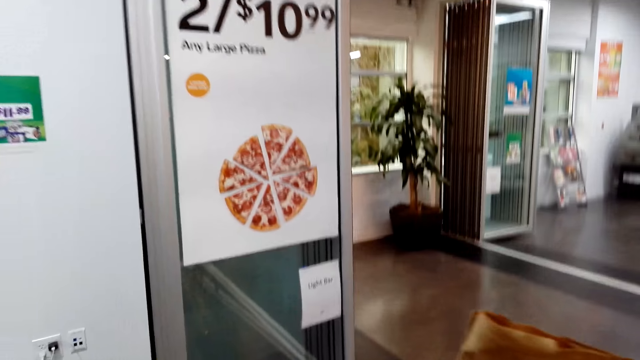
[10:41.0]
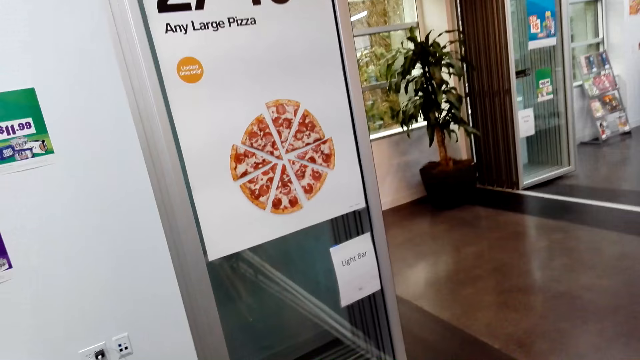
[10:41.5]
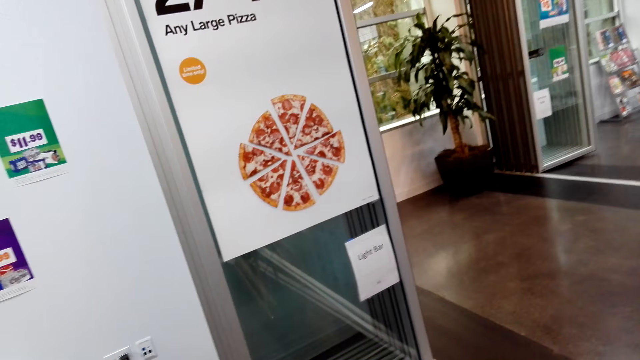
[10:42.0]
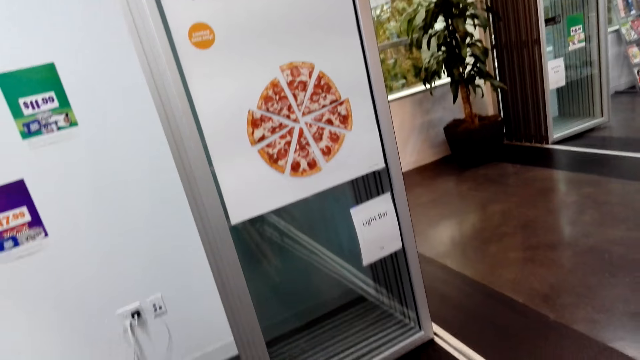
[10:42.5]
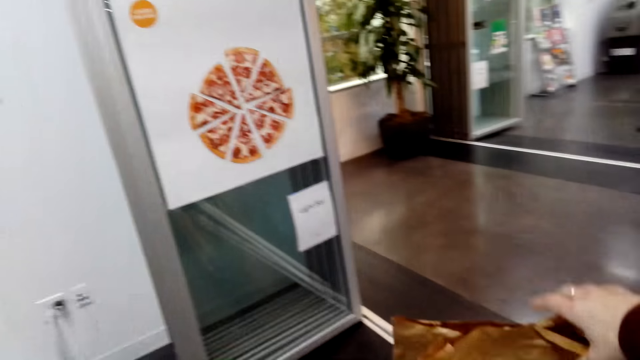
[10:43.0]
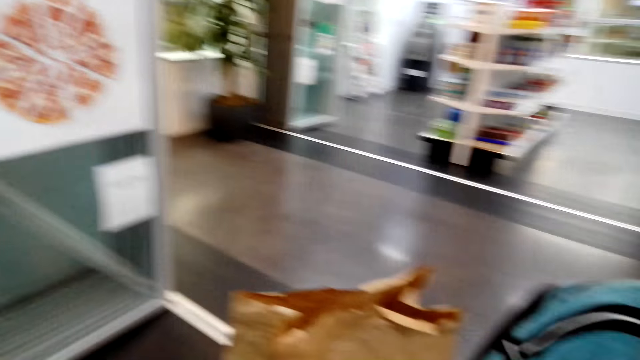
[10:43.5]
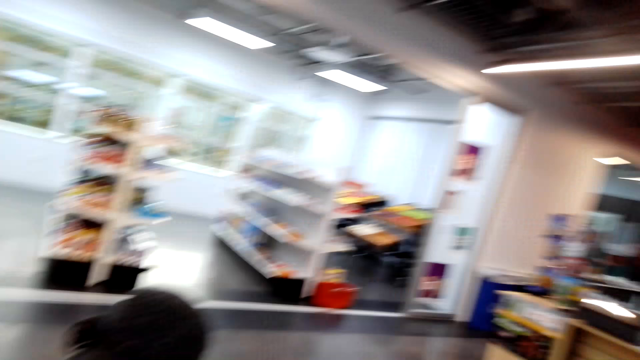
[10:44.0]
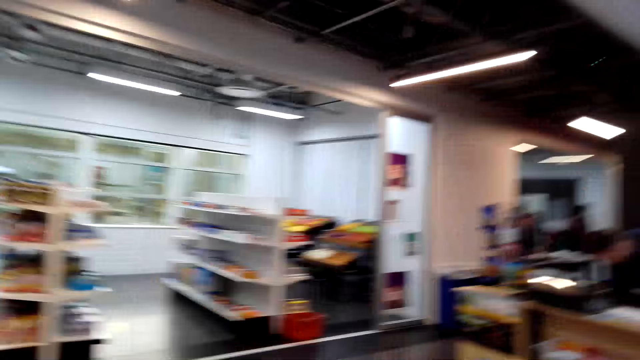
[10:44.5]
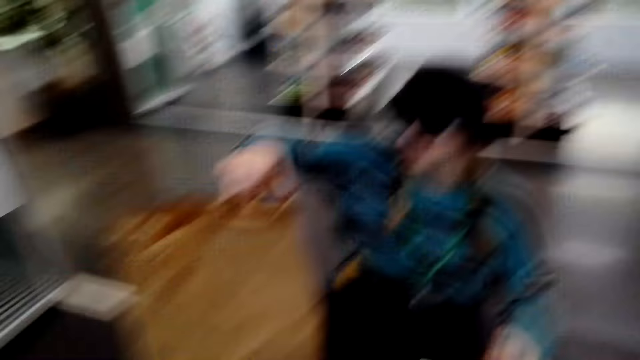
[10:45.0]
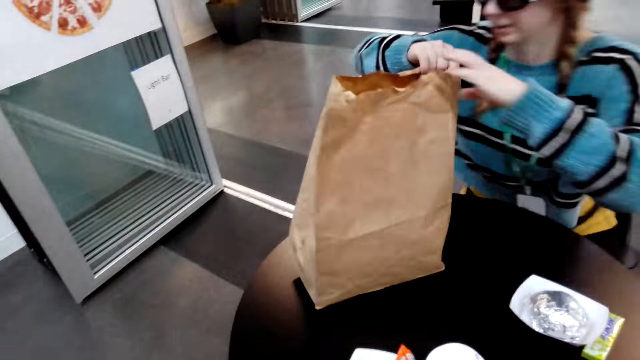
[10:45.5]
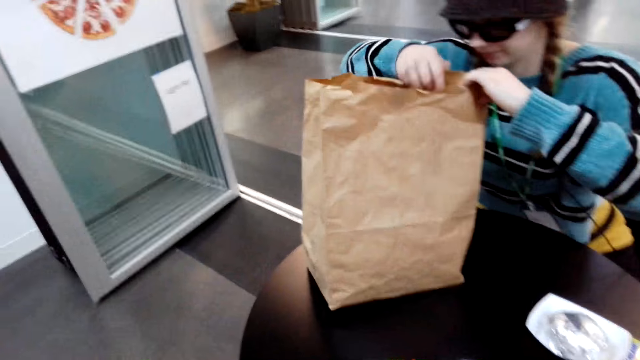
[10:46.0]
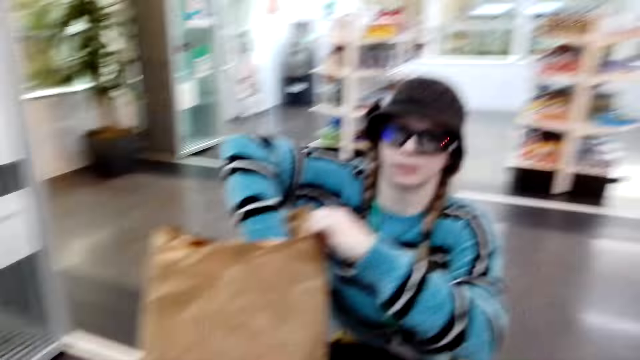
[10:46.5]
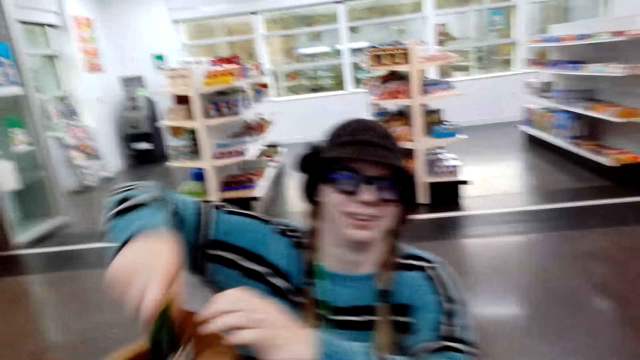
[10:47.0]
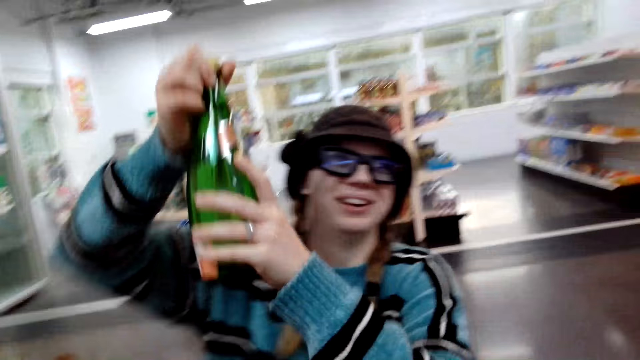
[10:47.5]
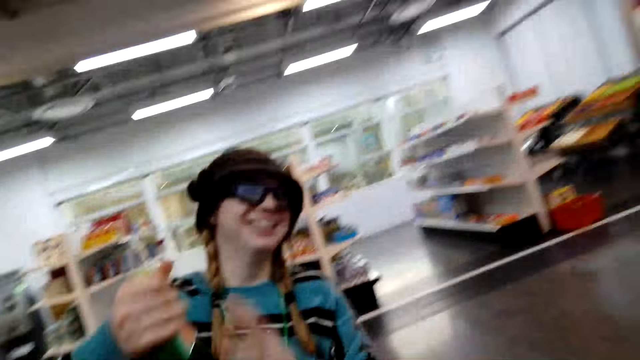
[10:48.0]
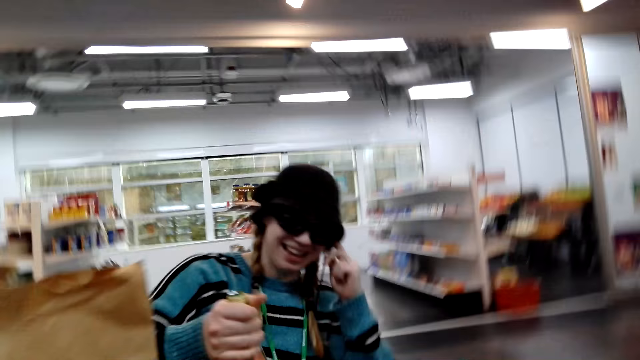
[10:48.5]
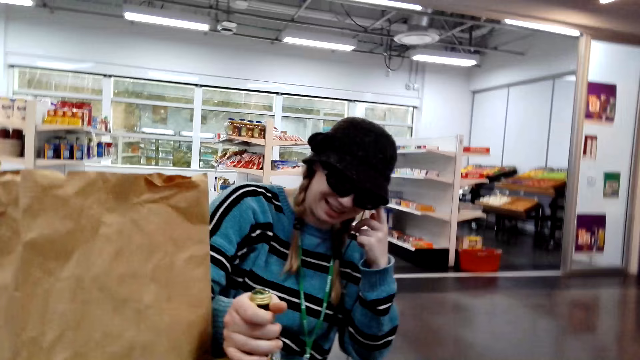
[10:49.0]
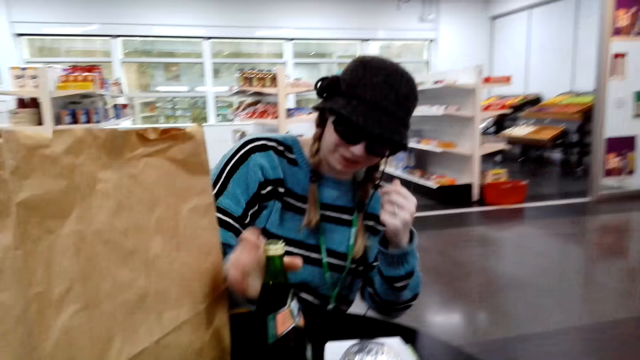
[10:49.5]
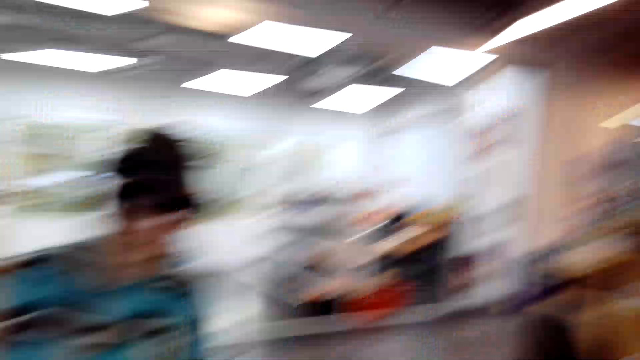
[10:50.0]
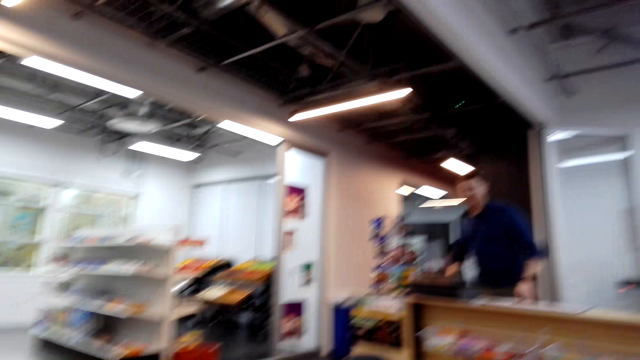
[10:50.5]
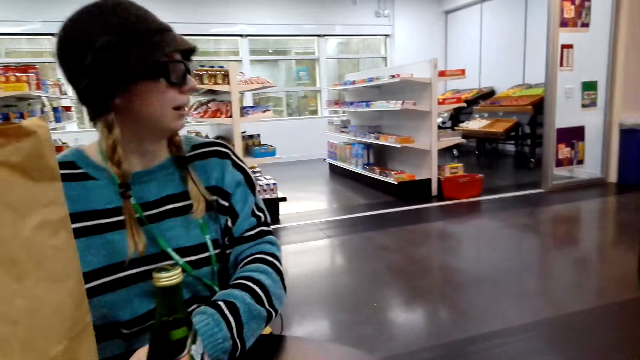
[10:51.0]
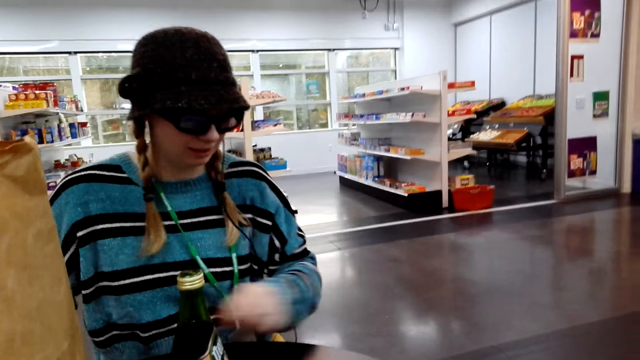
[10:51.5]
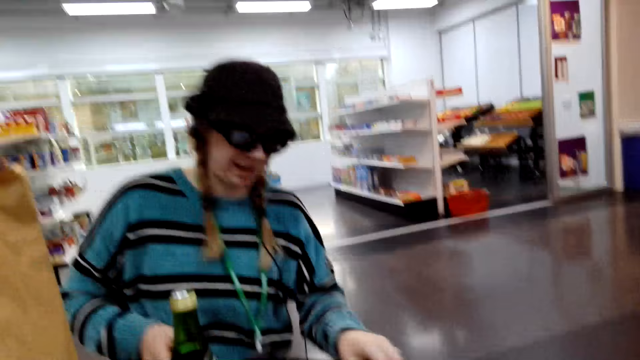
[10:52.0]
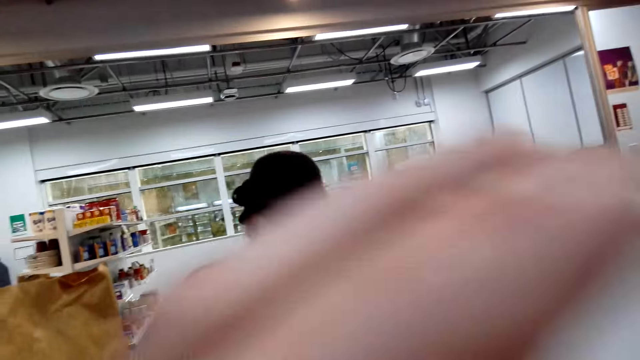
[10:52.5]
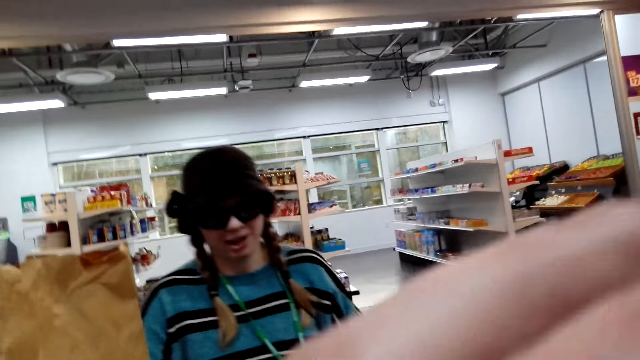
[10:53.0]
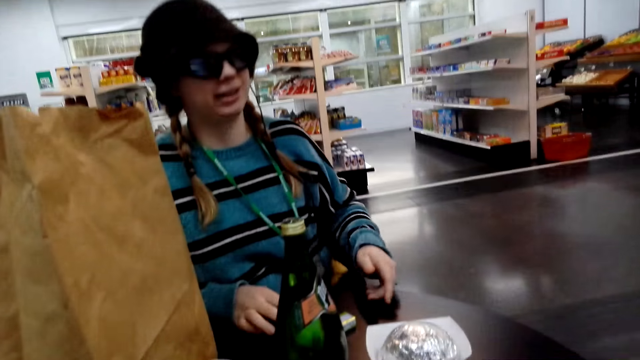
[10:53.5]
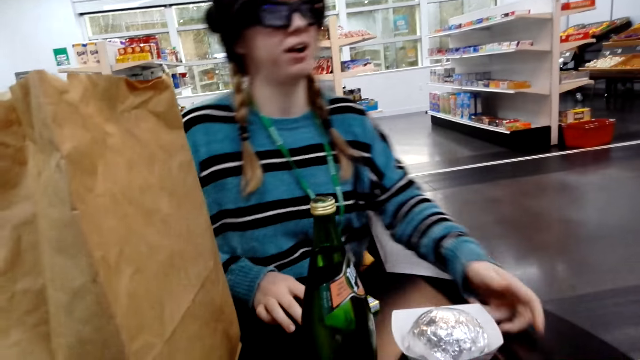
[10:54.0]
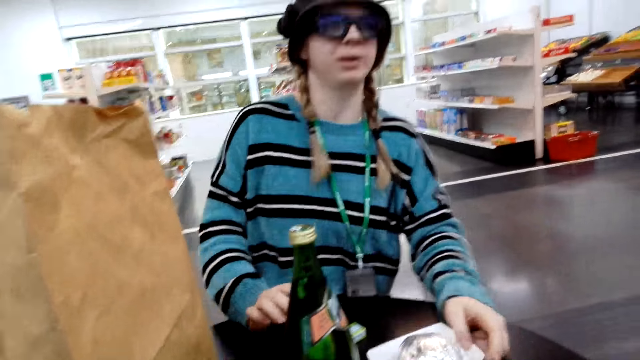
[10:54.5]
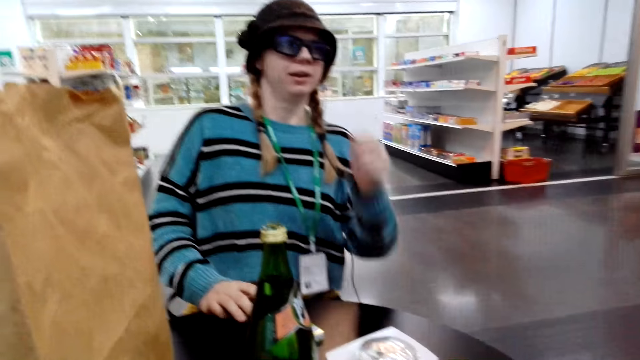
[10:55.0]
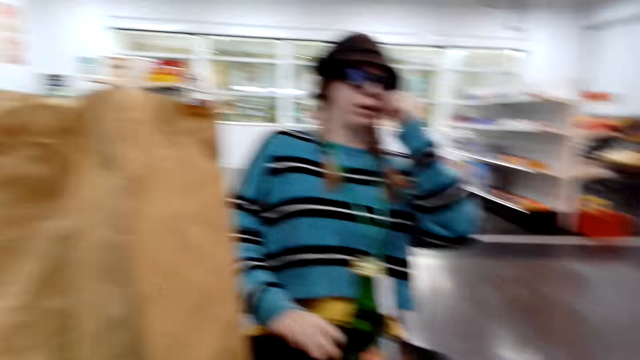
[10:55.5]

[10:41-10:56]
The camera wearer puts the paper bag on the table. They look around. A person holds the paper bag. A lady takes a bottle in the pocket. Another person looks at a third person. A person holds the wine bottle. The lady puts the bottle on the table. The camera wearer looks at the second person. They look around. They lift a container. They hold the plastic cup.

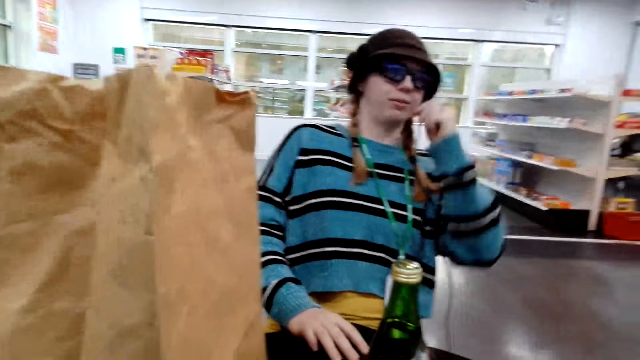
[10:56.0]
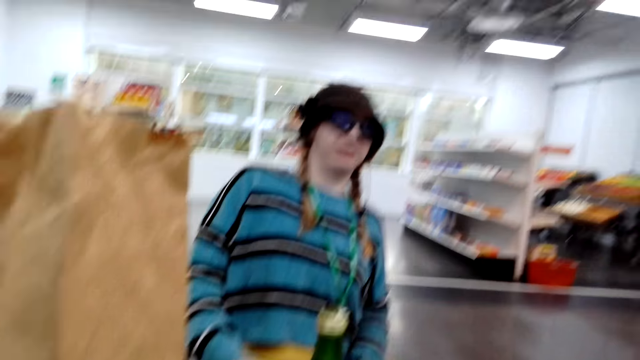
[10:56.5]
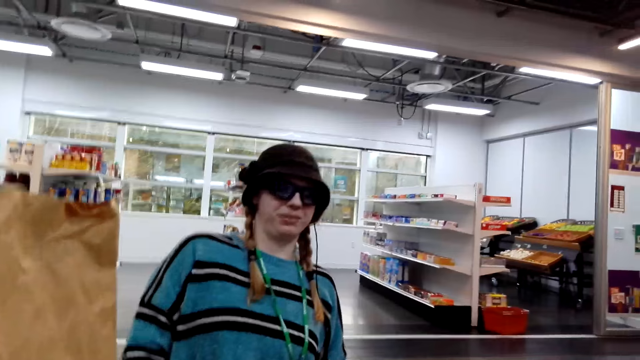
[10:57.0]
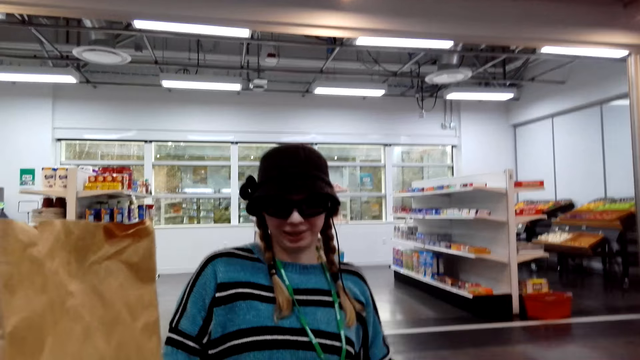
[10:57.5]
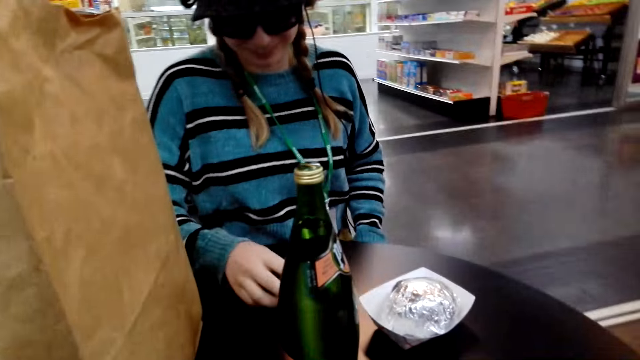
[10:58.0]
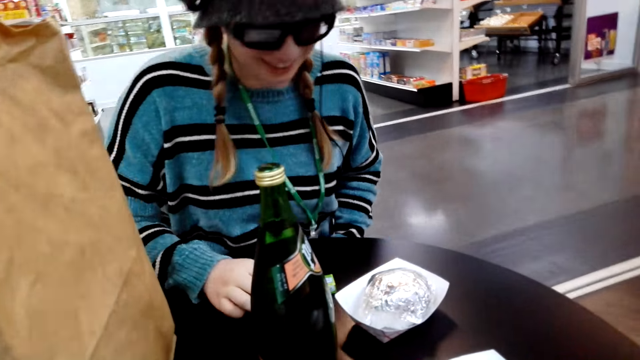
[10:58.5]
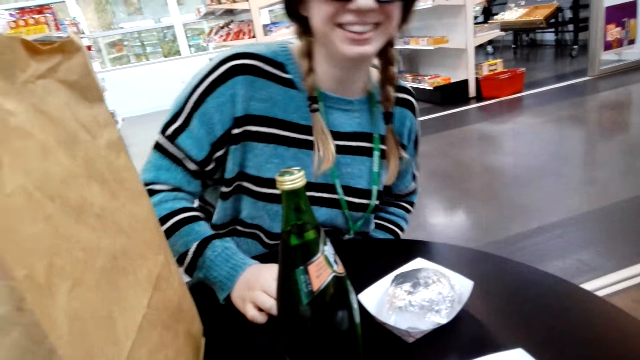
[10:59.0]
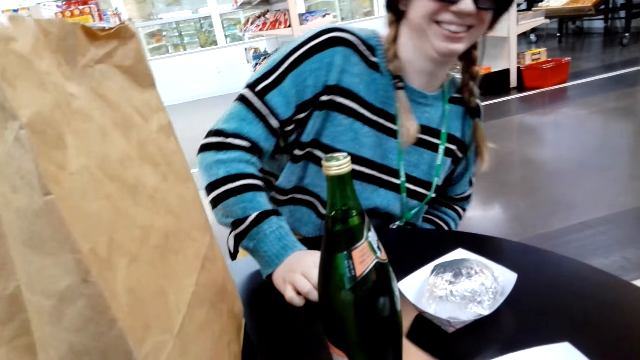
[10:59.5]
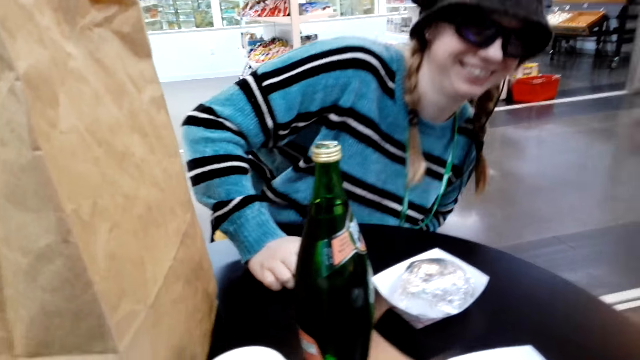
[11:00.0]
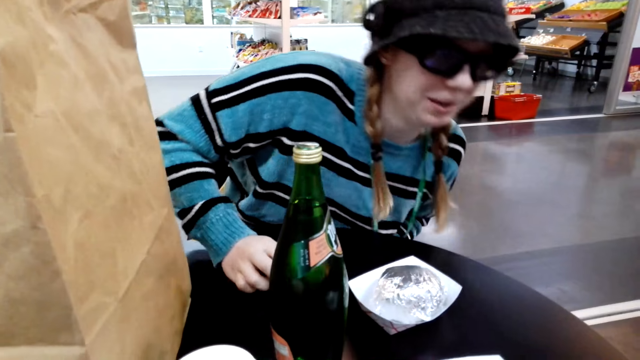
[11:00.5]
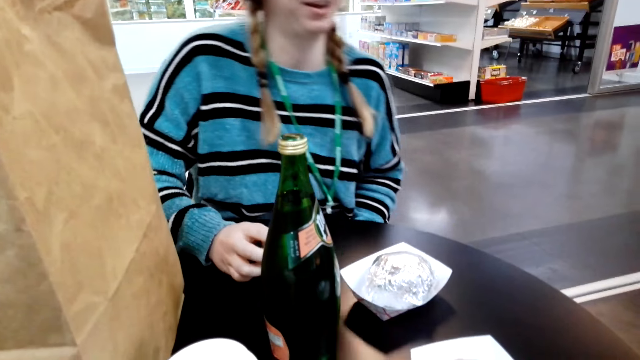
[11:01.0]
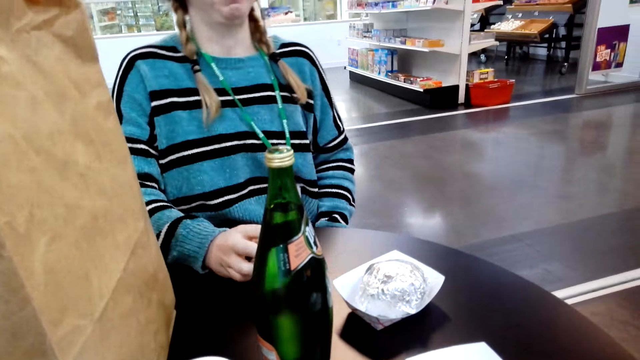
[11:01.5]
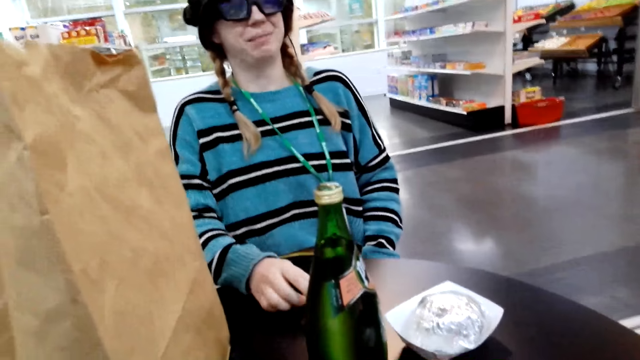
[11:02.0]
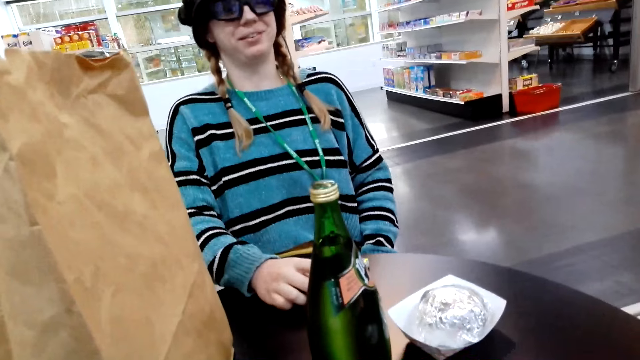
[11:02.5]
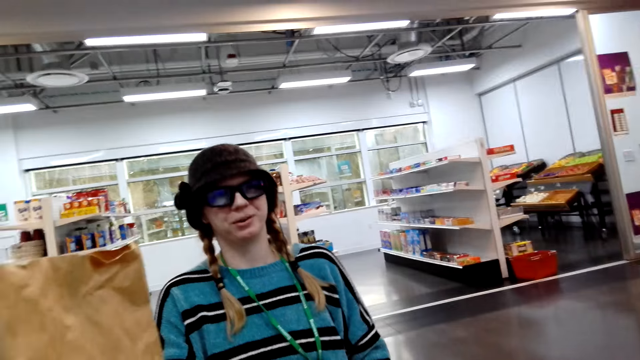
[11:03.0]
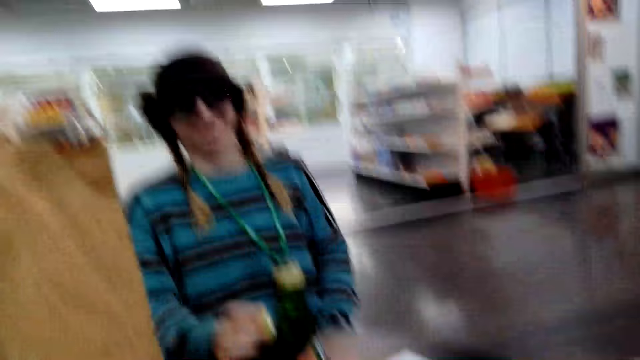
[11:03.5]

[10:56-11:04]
The camera wearer talks with a lady.
